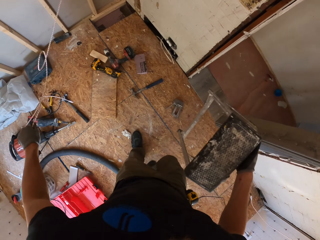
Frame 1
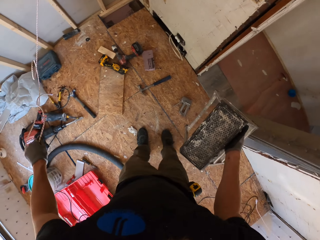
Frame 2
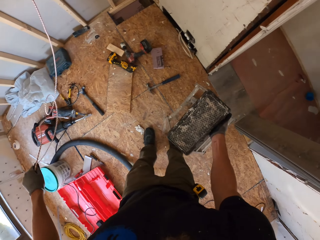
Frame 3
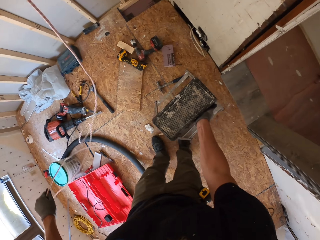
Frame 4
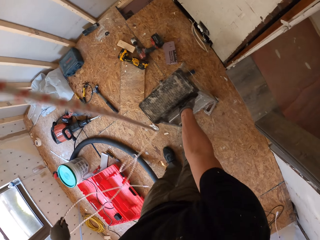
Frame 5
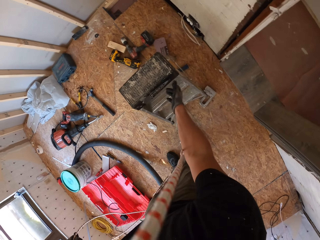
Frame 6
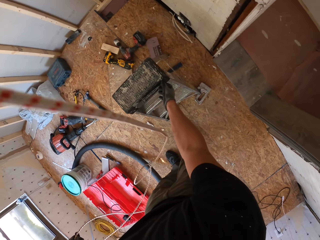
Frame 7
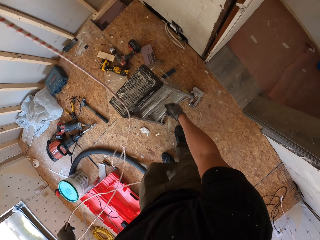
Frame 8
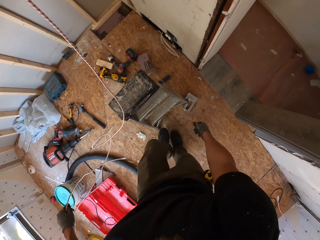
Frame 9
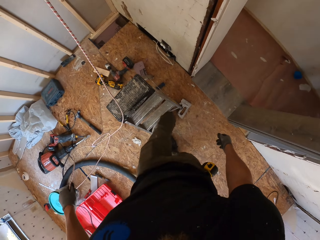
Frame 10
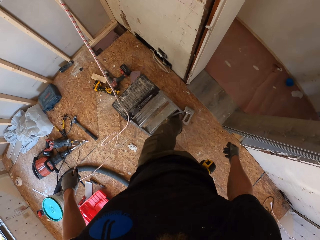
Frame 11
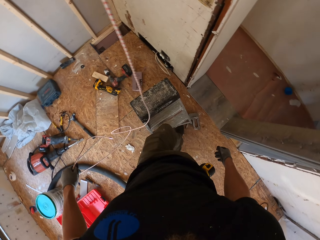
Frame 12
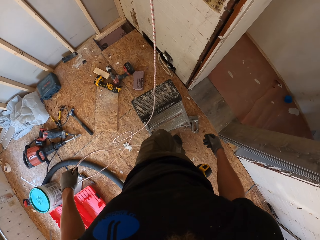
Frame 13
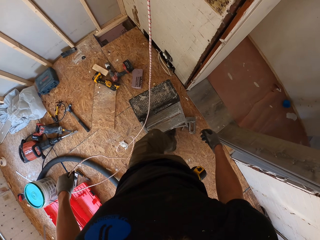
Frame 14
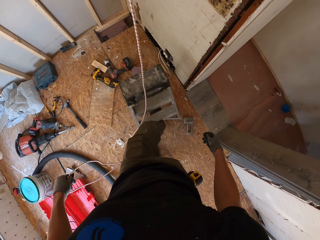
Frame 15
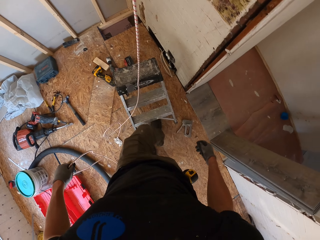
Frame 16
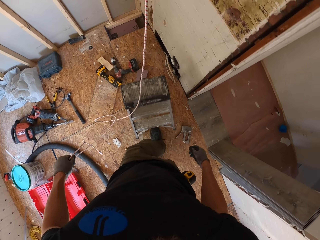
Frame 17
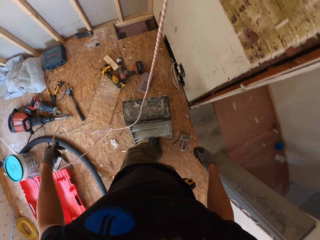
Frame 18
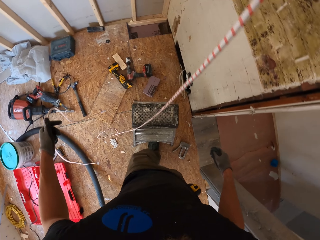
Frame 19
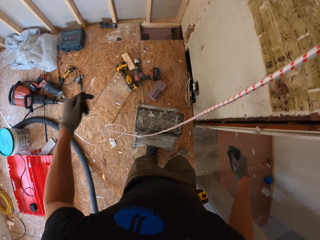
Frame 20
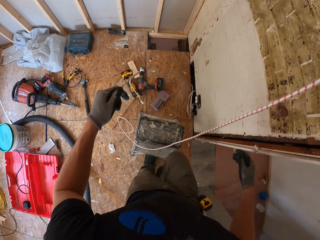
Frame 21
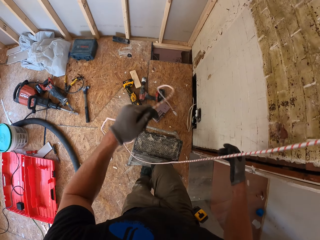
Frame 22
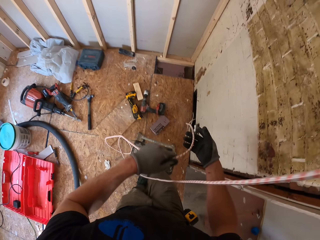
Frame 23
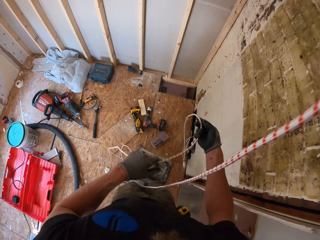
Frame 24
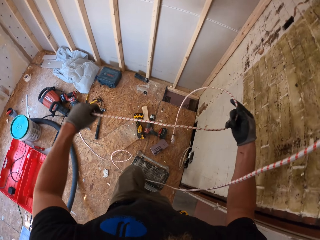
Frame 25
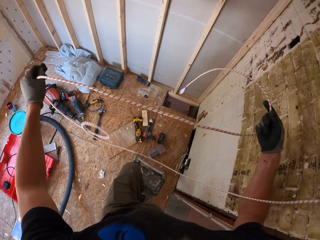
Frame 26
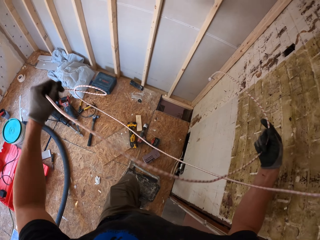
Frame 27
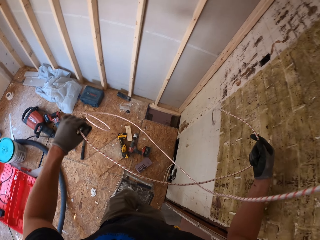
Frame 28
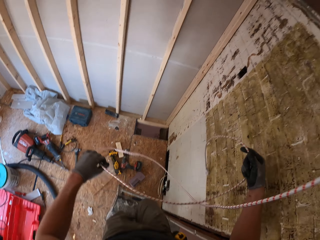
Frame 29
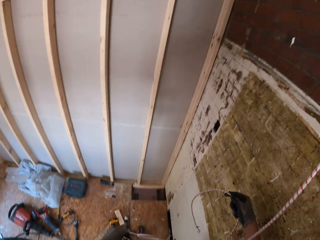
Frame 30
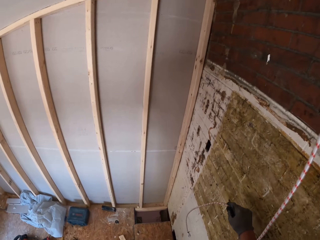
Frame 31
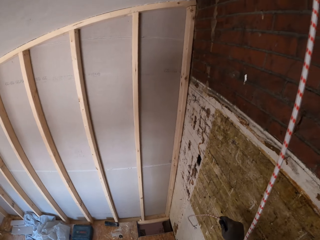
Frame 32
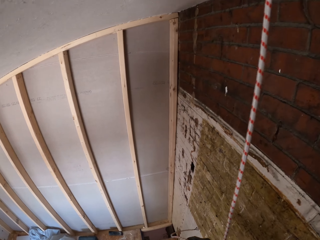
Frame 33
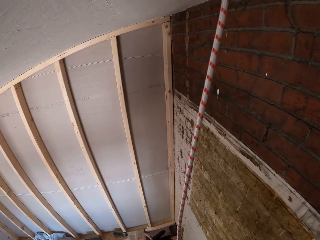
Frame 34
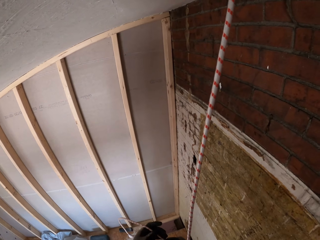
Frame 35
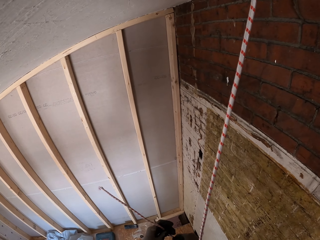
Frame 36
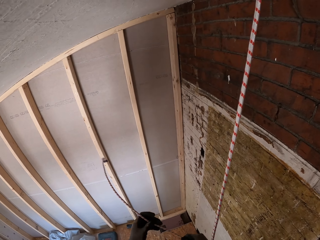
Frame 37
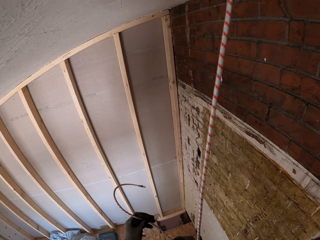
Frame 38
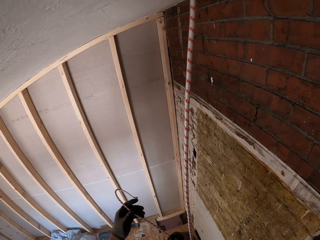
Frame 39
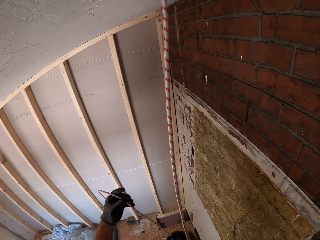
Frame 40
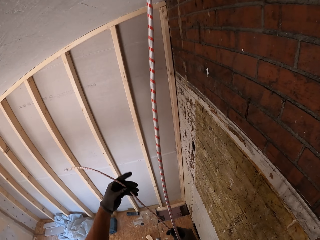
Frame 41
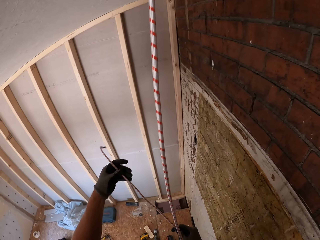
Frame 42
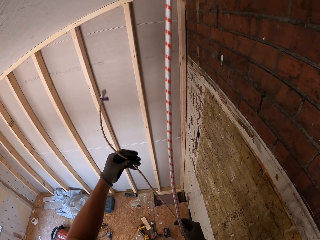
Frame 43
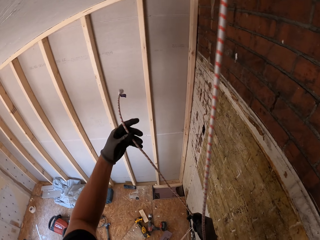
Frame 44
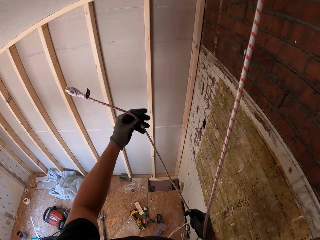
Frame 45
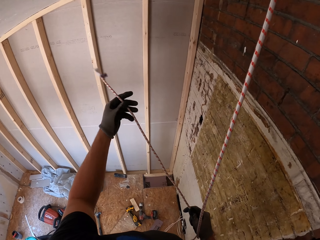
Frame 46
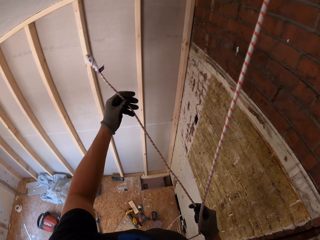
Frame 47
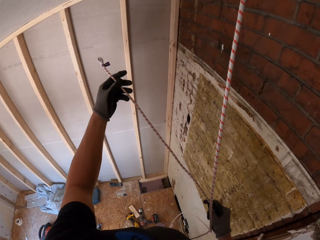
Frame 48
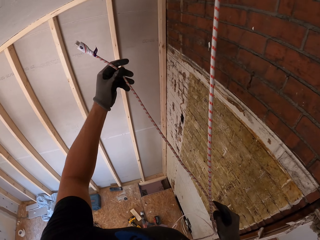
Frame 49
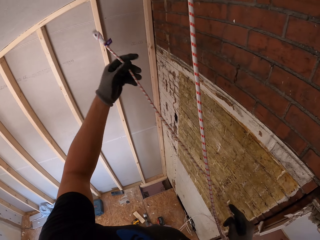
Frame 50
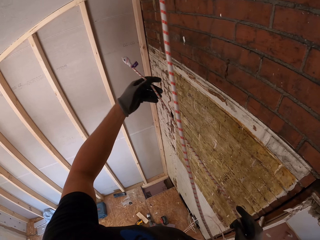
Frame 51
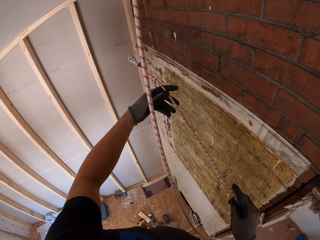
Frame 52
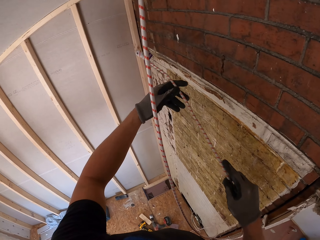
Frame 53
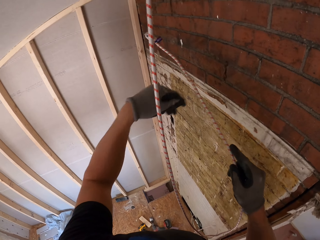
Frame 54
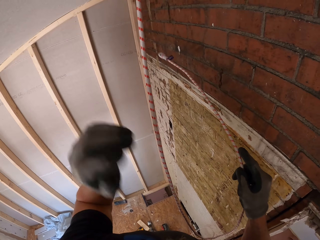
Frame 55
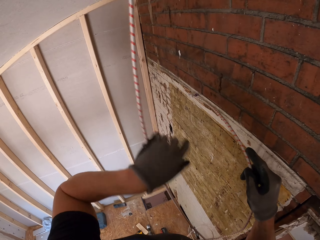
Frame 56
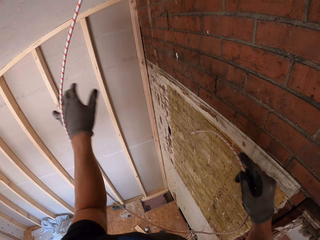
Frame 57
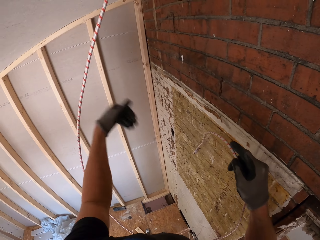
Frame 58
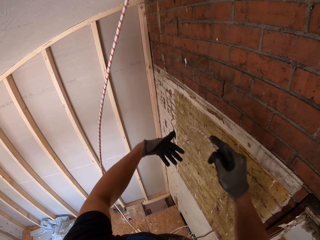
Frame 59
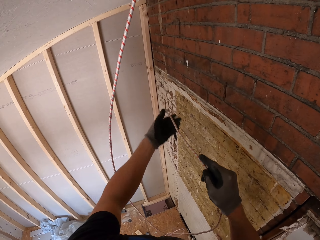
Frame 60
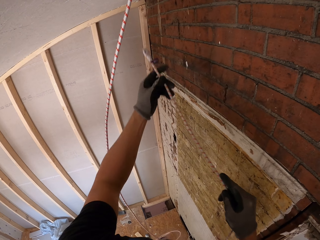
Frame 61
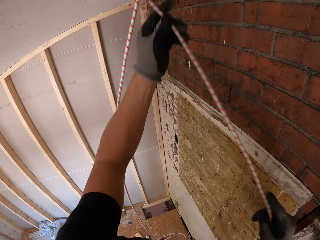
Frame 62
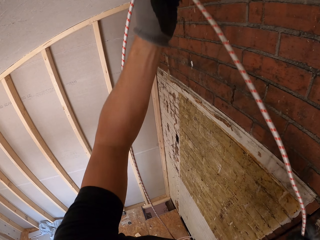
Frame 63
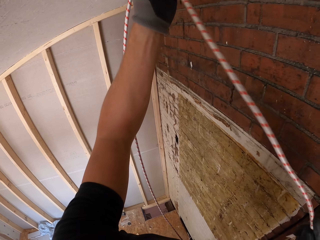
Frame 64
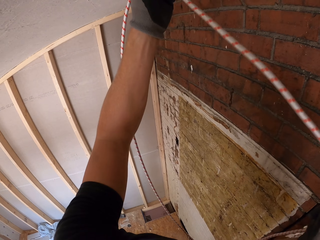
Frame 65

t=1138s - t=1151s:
The camera wearer walks around. They place down the ladder stool on the floor. They move the ladder stool with the leg. They climb up the ladder stool. They hold the cable. They straighten the cable.

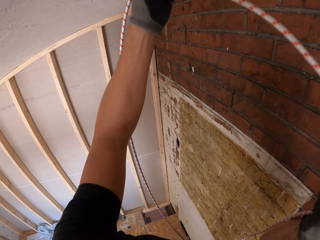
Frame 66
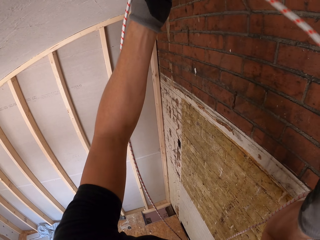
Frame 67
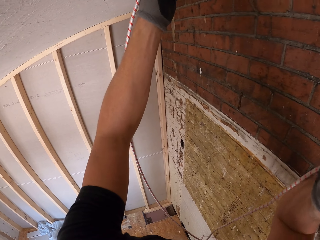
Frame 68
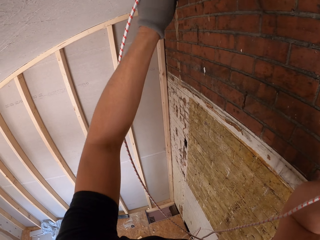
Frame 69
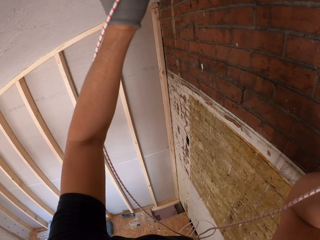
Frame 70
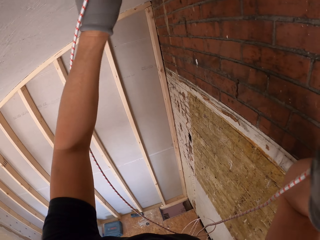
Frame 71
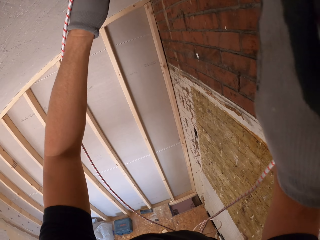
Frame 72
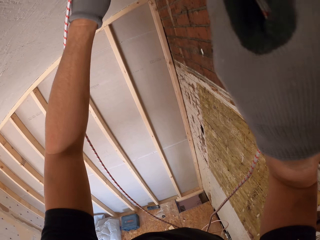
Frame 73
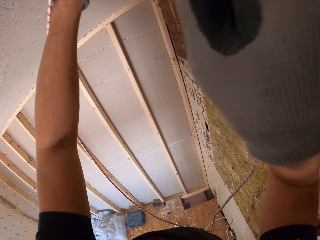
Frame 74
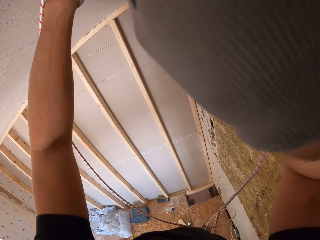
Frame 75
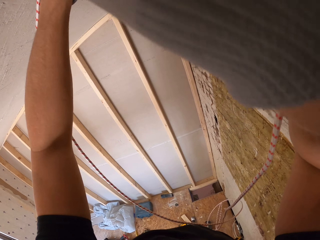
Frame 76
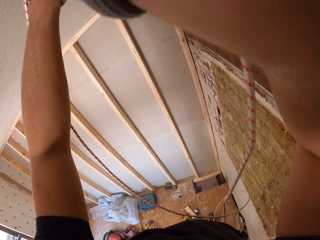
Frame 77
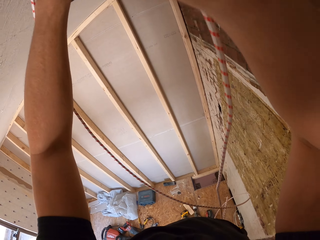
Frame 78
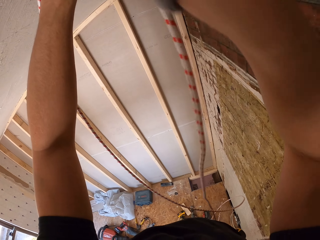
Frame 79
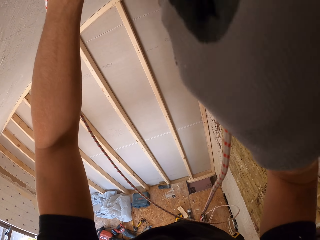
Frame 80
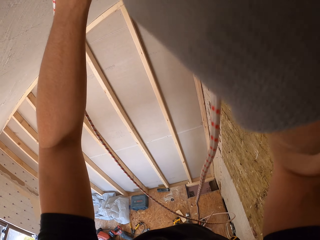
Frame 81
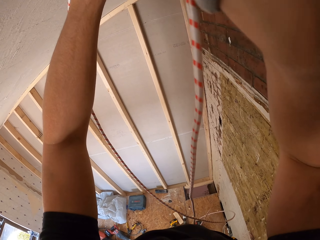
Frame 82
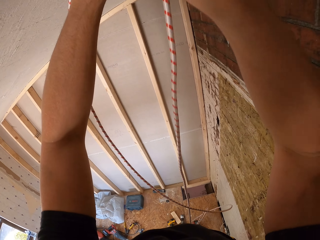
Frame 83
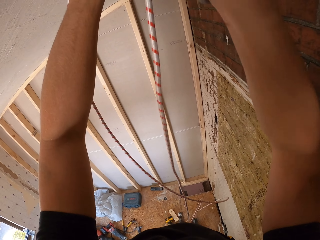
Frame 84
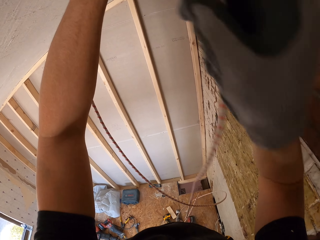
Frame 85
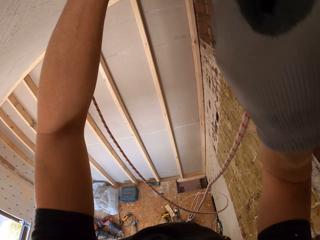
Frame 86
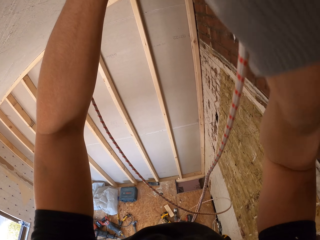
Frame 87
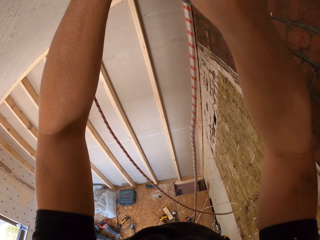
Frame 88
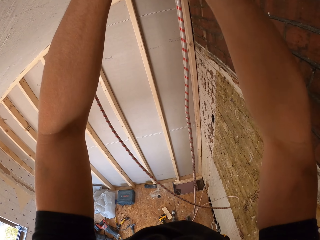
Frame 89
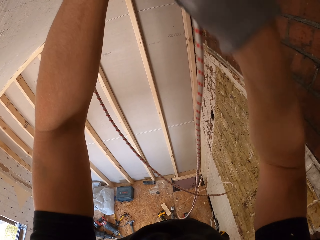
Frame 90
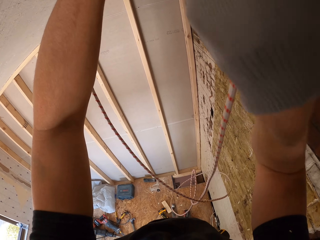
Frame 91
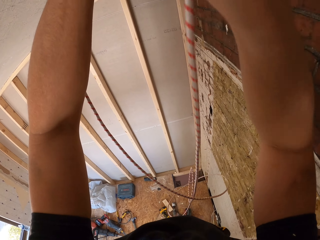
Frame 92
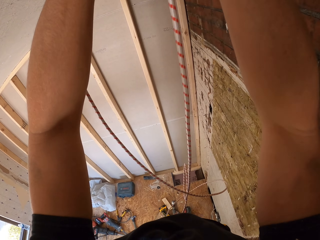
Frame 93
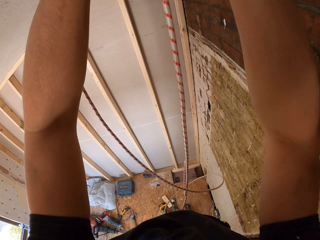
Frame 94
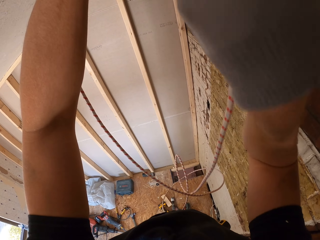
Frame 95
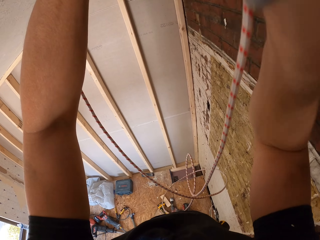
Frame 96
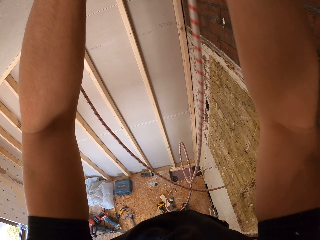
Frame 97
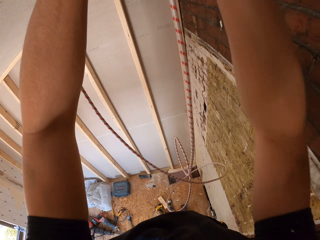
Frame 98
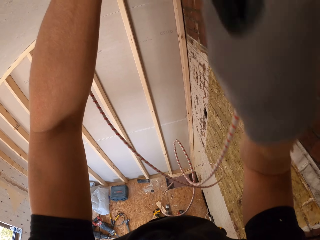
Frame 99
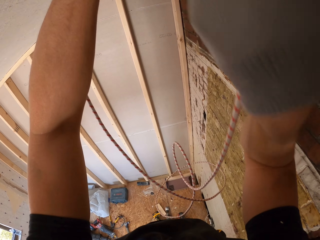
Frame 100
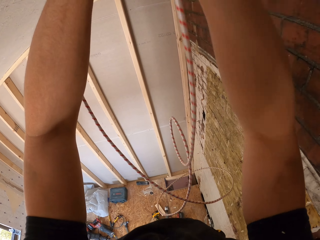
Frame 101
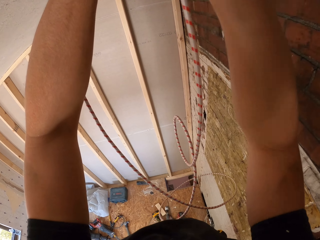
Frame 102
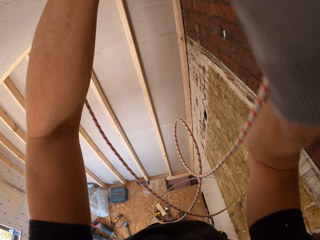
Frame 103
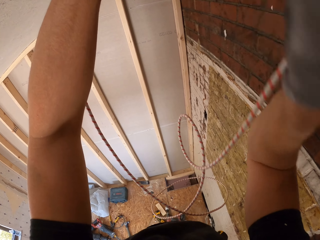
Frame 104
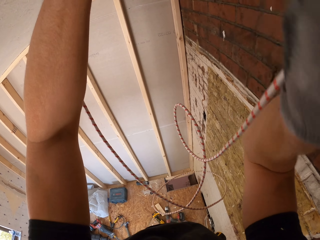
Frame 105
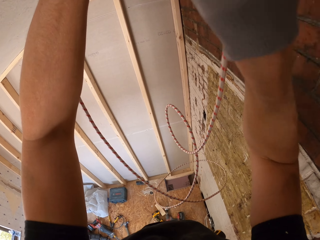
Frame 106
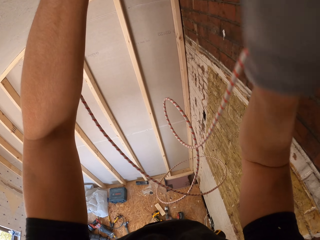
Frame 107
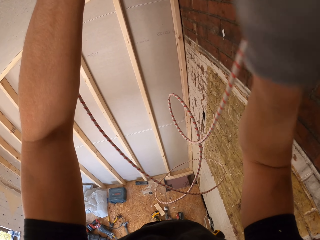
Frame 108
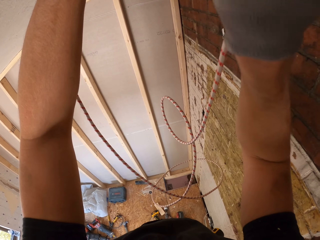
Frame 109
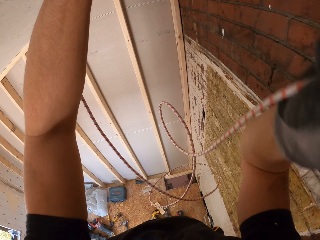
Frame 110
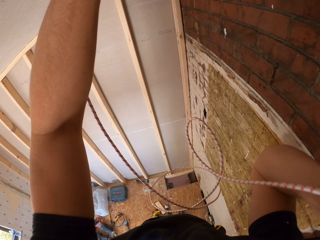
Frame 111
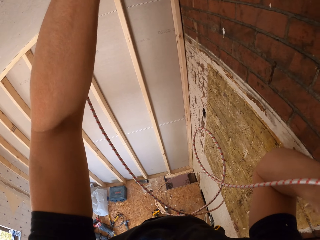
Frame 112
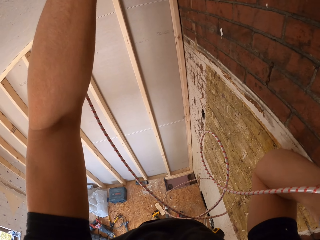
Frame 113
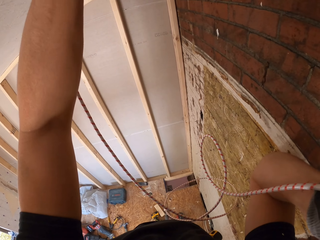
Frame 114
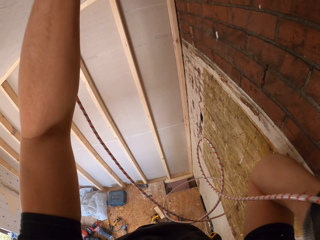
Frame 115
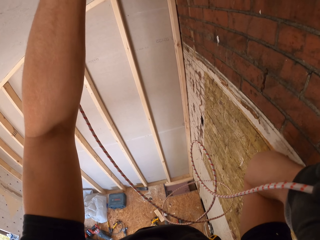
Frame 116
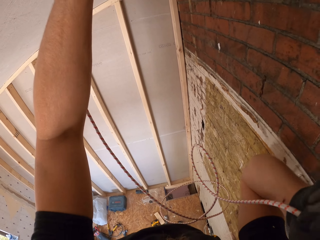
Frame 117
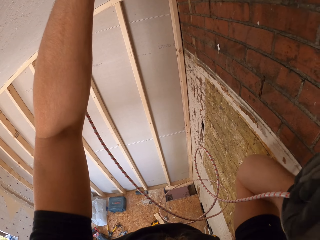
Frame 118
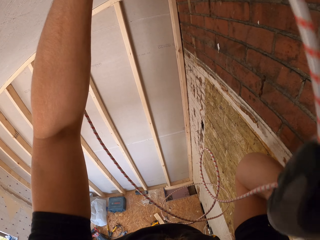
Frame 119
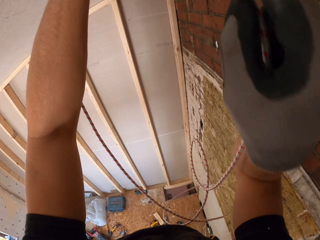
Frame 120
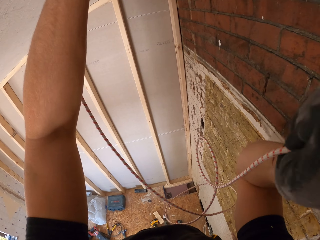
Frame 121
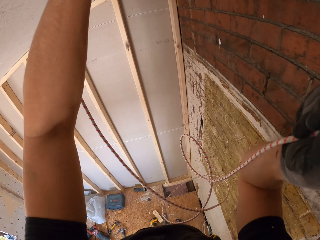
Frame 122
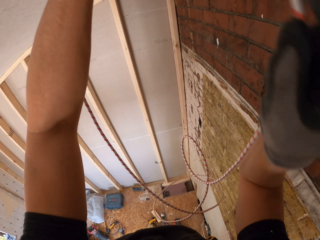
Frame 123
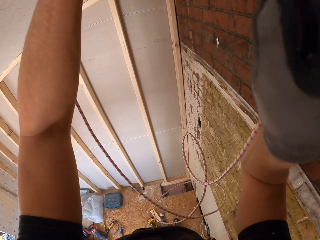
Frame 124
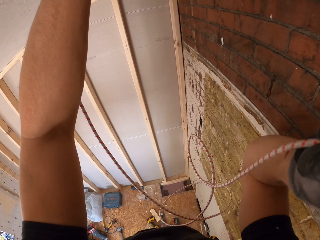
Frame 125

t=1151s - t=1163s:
The camera wearer puts the cable on the ceiling board. He raises his hands. He inserts the cable in something.
